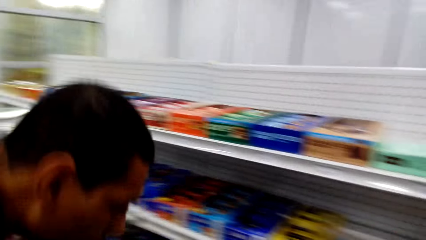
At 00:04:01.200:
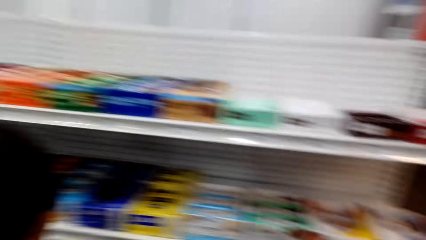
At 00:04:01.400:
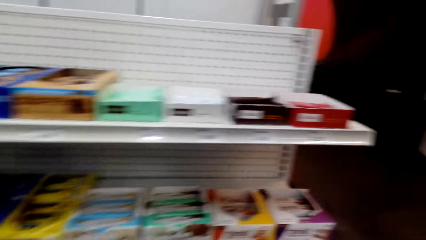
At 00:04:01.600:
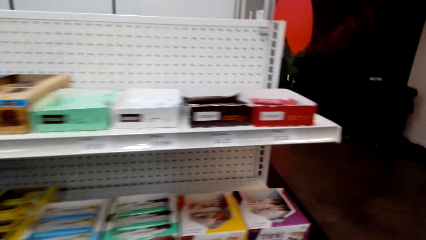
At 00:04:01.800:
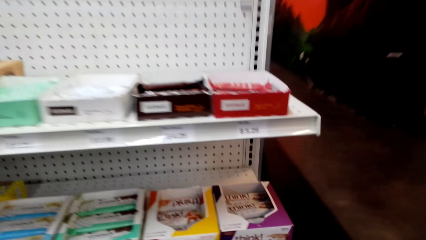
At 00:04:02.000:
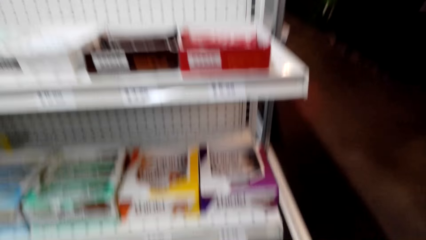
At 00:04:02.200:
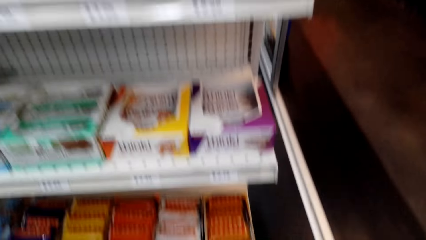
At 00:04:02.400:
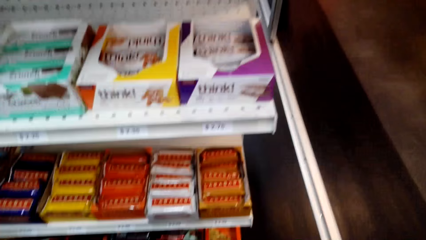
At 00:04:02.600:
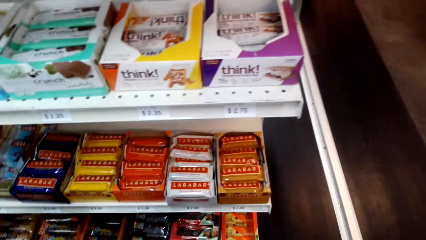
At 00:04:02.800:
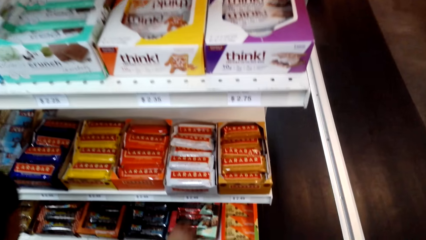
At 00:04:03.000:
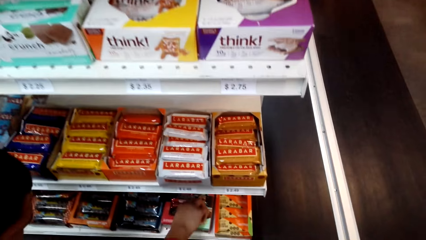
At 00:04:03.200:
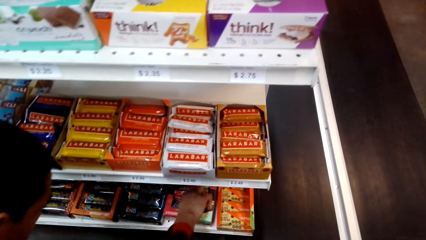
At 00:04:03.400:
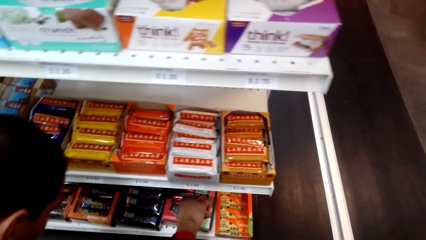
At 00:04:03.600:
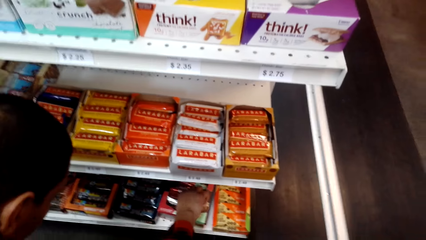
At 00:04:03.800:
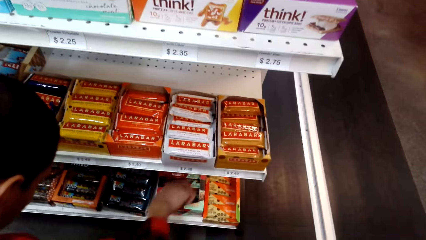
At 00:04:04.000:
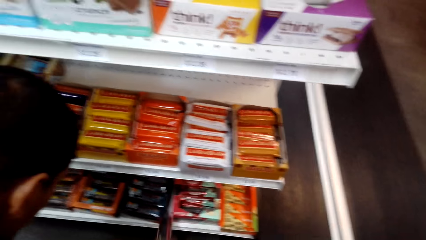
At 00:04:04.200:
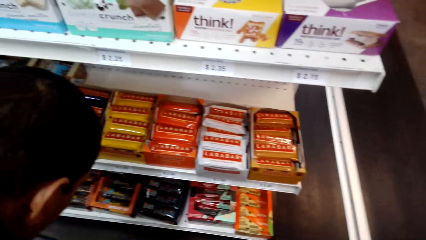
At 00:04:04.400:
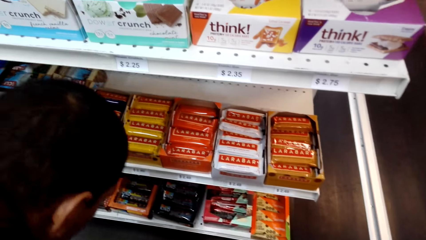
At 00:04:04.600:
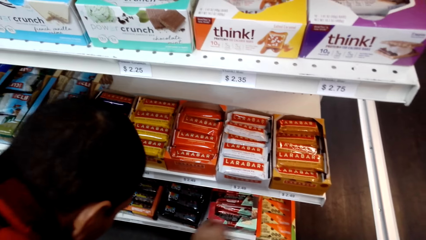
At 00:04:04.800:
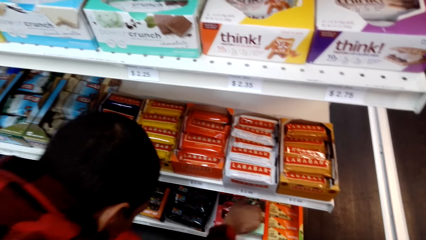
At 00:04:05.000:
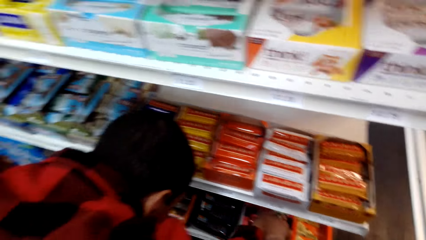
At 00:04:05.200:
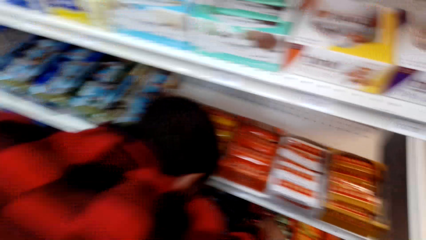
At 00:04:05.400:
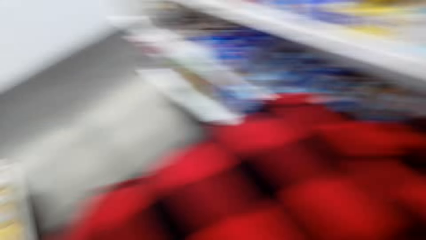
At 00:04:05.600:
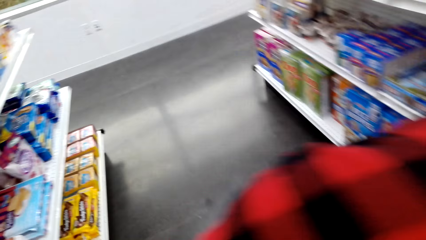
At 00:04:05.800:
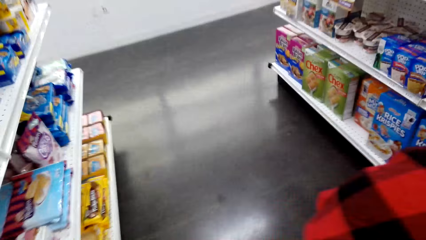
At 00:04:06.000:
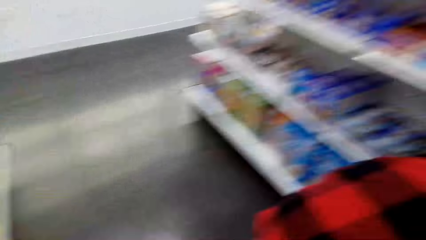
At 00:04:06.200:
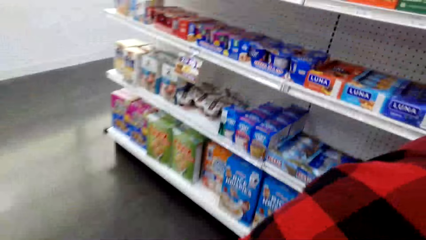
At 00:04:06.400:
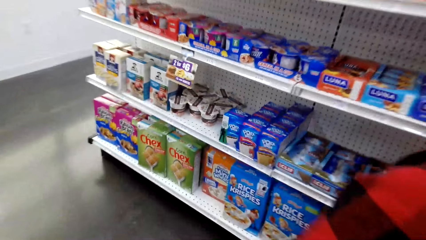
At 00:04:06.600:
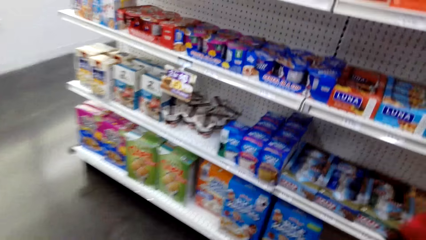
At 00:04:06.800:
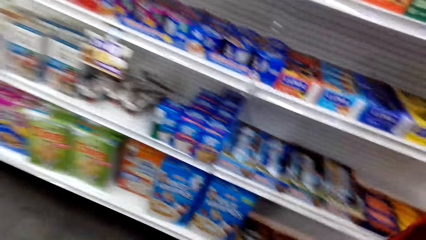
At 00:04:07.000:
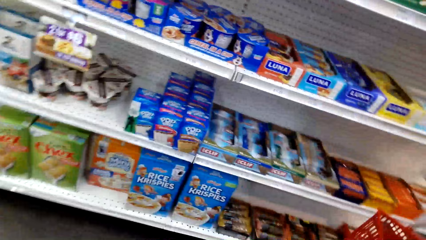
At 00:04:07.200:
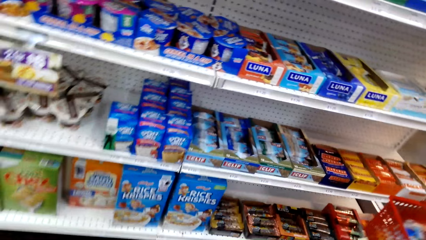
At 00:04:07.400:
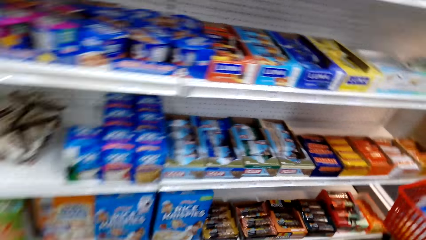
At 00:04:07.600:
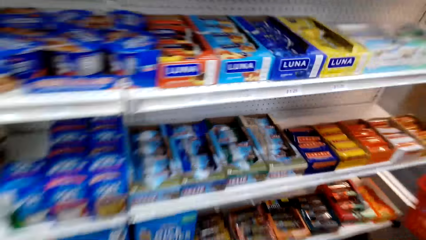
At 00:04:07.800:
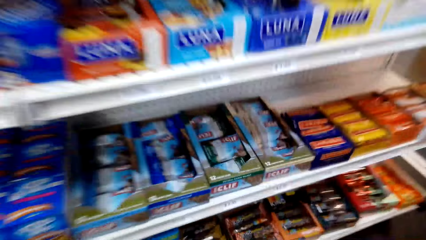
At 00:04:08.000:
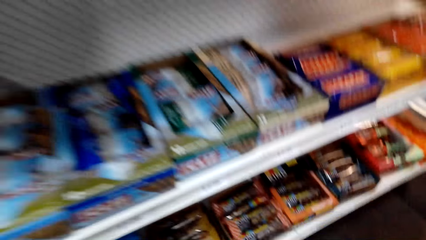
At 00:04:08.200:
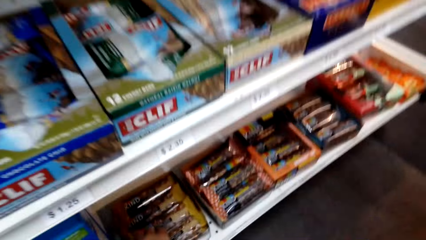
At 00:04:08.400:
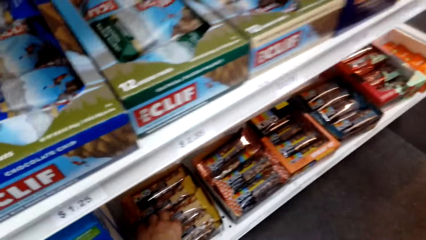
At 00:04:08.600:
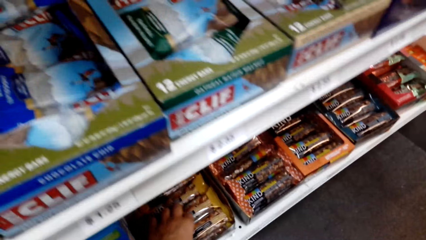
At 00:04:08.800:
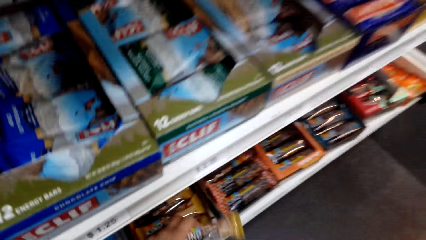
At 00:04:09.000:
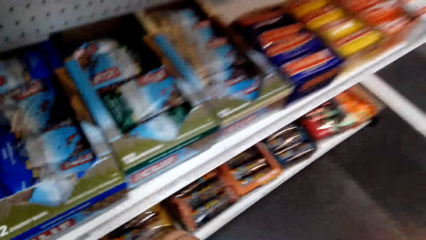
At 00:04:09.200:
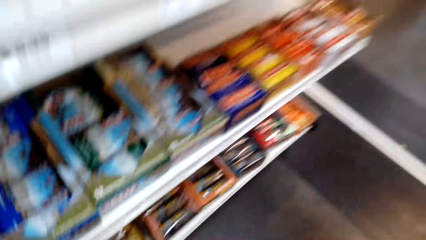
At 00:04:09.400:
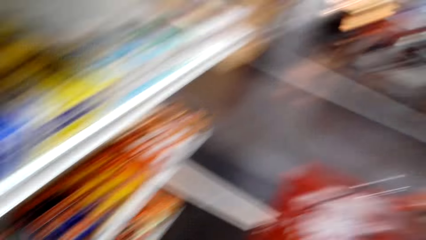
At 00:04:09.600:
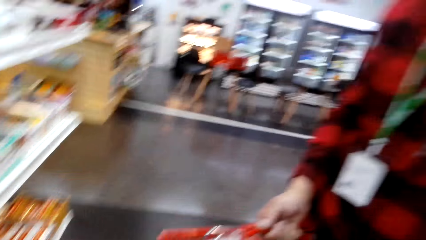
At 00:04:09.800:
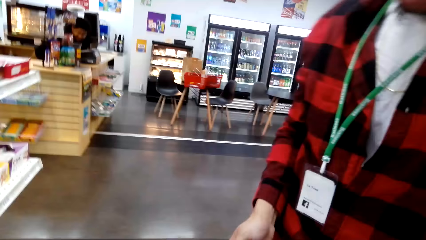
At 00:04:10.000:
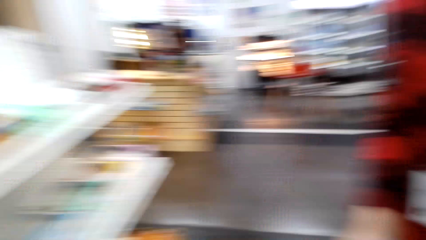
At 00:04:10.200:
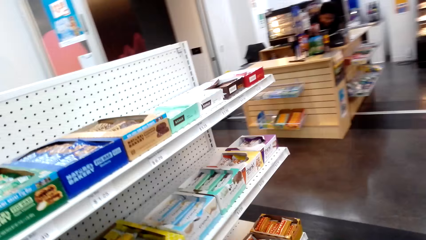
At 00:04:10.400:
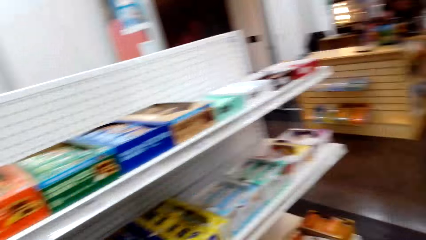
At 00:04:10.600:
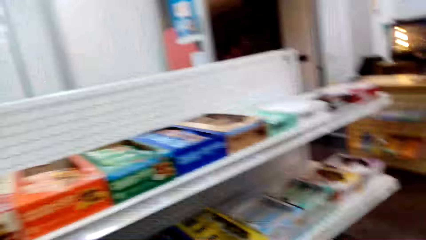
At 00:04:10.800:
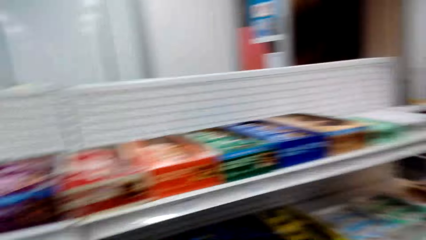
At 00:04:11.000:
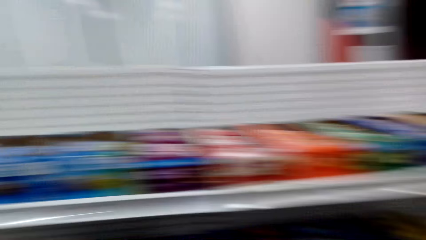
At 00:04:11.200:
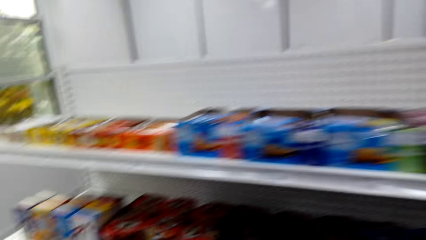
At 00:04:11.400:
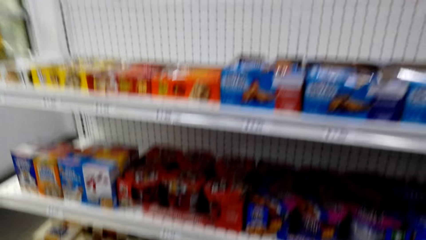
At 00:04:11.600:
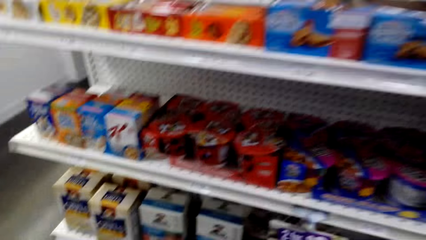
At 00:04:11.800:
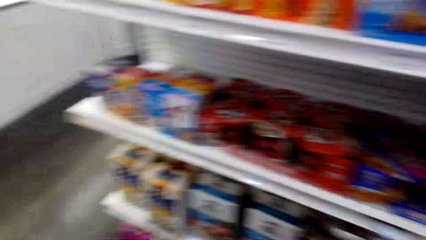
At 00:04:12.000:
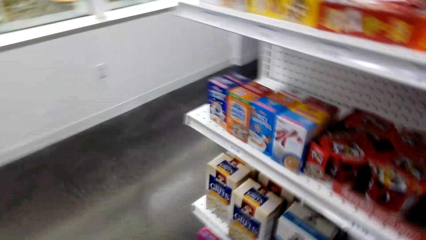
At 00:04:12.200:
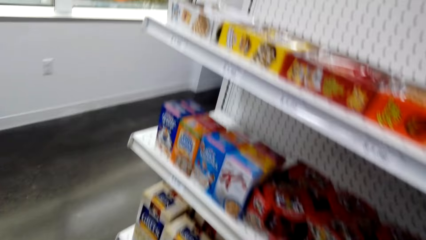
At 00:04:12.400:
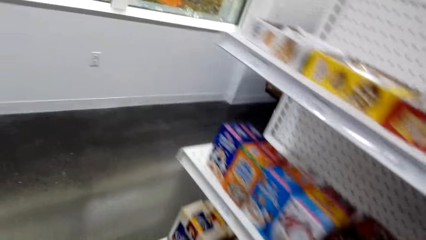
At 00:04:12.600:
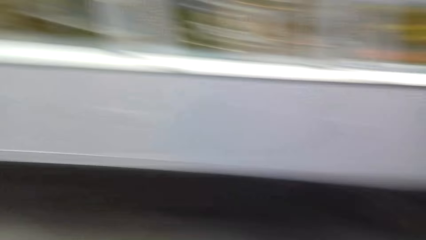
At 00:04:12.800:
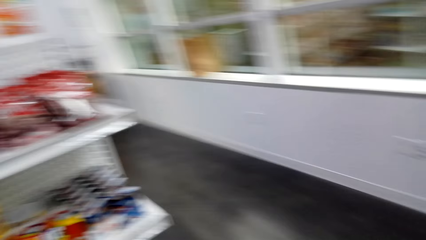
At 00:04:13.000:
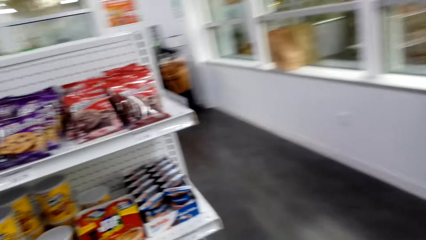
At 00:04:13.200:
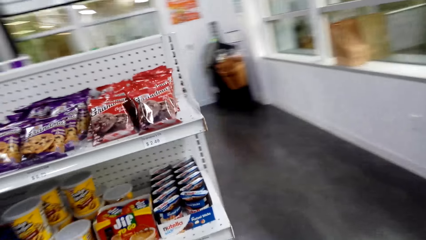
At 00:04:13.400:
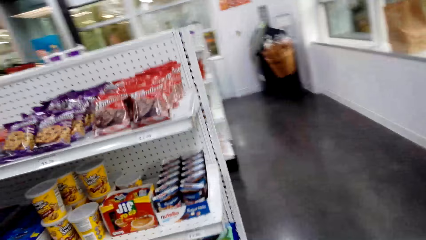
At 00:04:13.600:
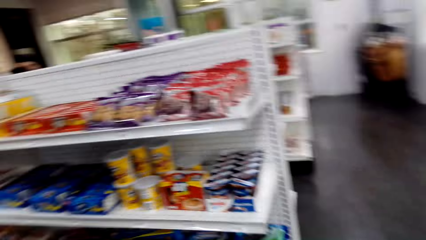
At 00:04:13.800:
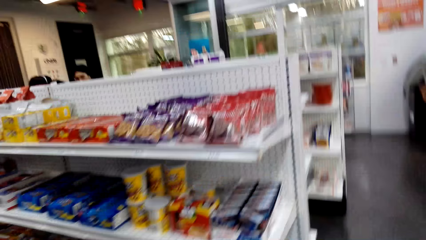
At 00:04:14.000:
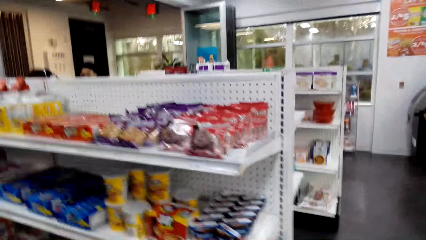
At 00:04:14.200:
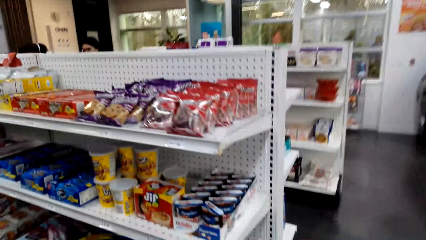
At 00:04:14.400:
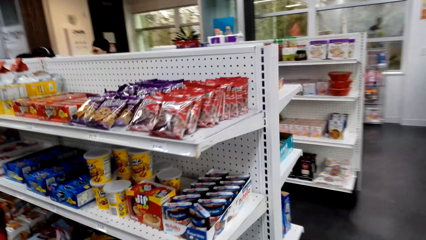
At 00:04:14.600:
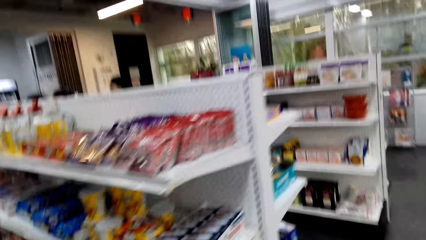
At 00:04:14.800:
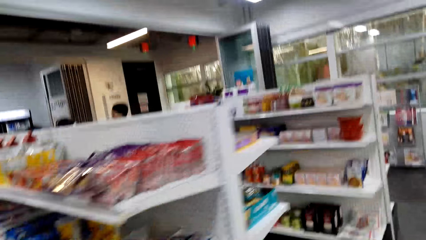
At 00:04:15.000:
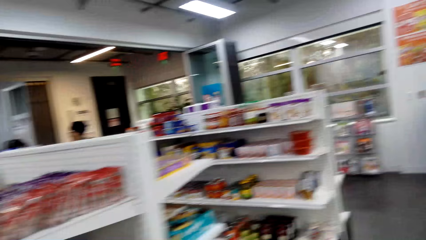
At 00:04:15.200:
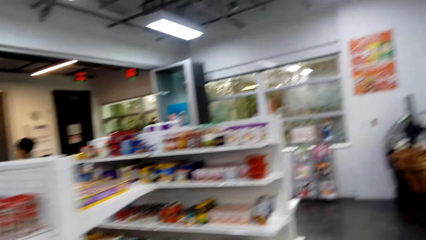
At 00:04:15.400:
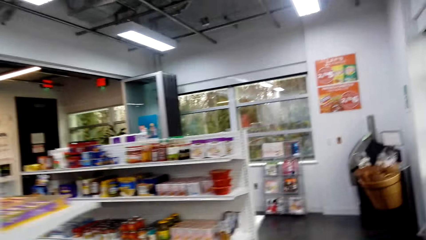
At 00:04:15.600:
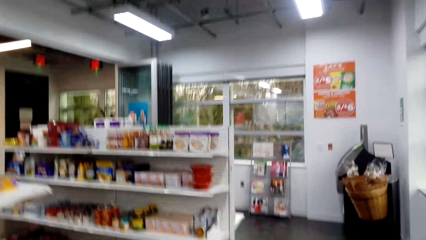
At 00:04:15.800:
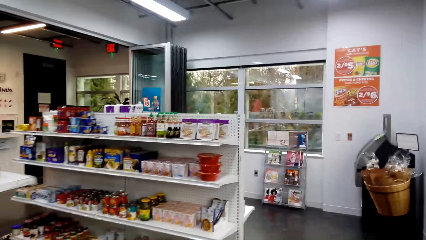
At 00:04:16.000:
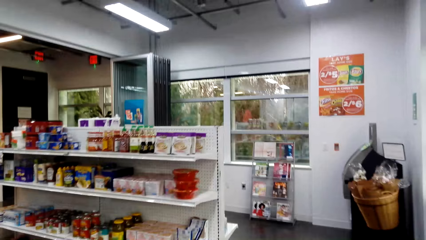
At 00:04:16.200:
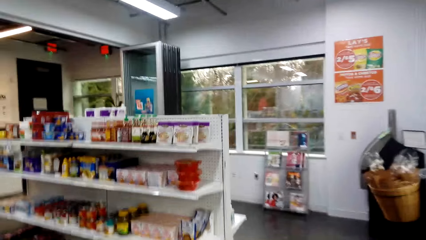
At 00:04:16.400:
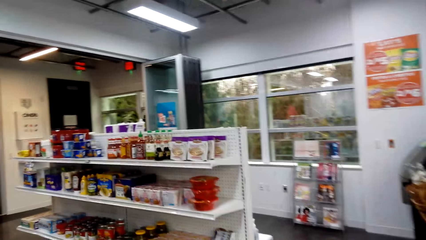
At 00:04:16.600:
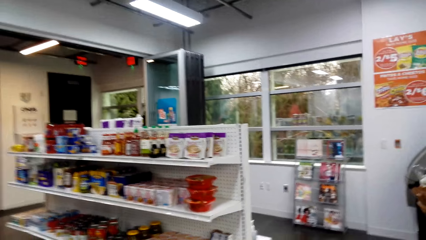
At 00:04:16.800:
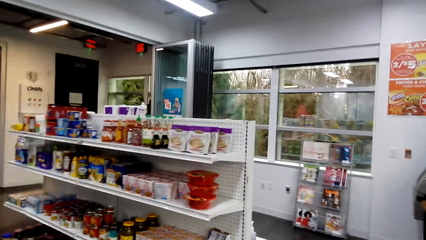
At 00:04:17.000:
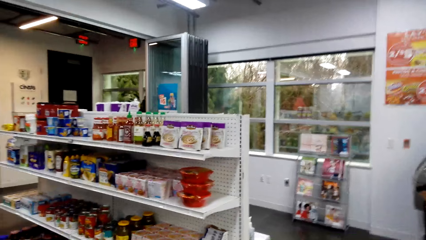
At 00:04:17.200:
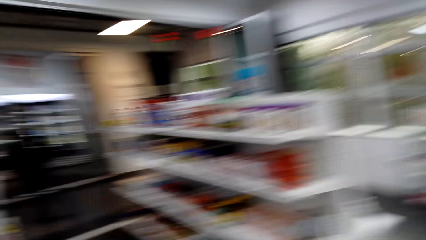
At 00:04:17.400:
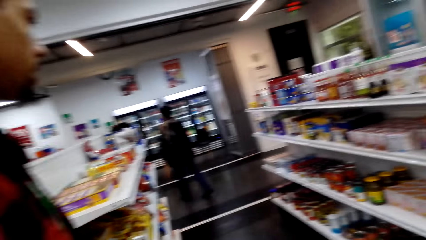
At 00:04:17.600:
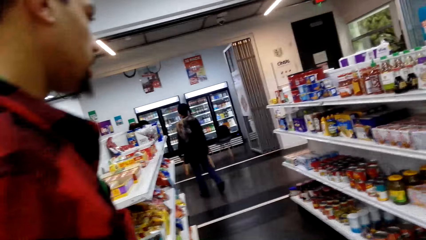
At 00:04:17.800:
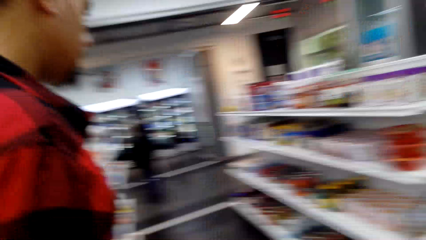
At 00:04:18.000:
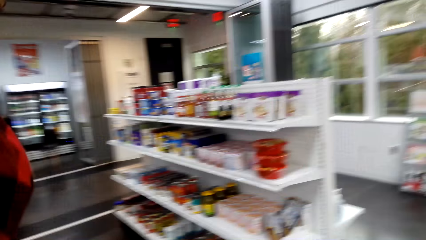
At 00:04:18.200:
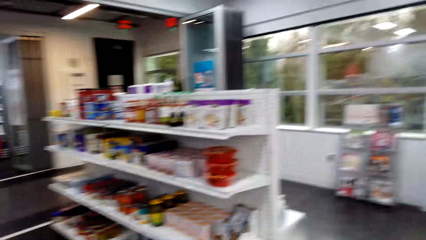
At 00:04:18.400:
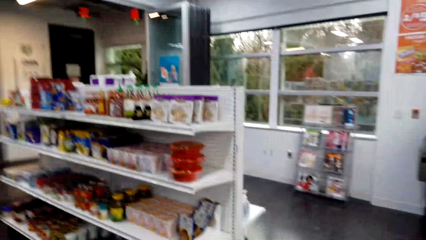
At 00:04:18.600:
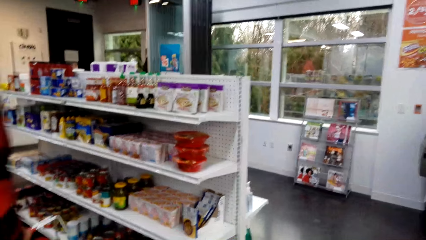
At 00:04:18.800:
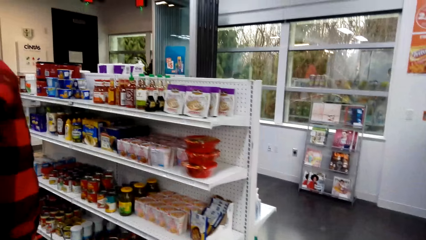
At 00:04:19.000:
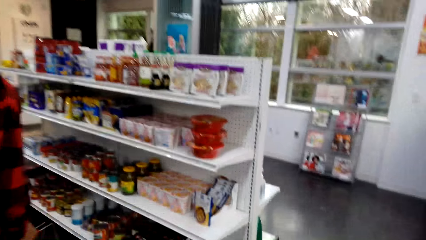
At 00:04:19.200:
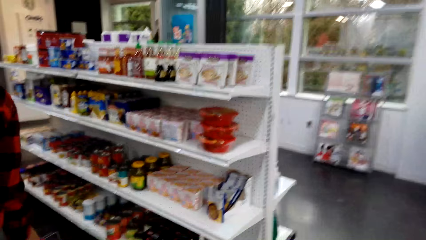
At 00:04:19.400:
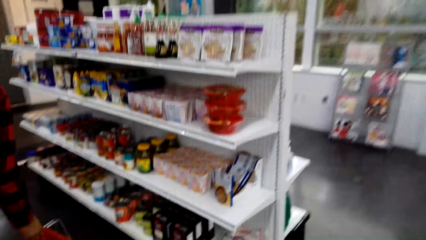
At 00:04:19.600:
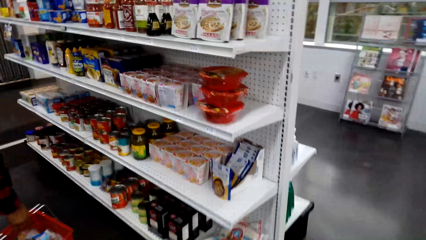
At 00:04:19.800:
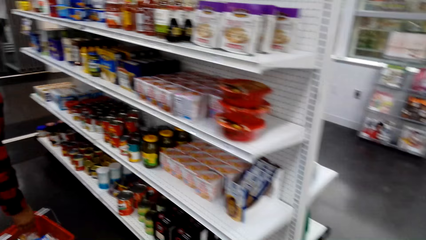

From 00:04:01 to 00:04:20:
A man picks a sachet from the shelf. The man stares around the shop. The camera wearer walks around the shop. The man walks around the shop.
